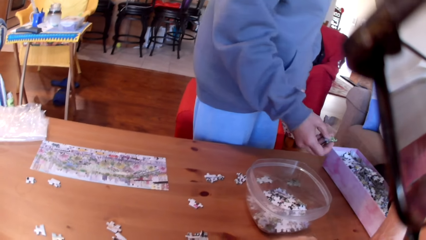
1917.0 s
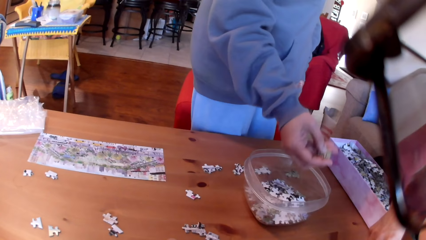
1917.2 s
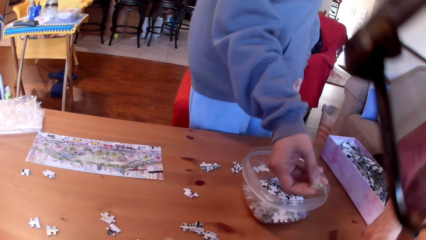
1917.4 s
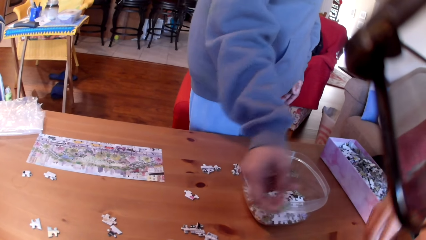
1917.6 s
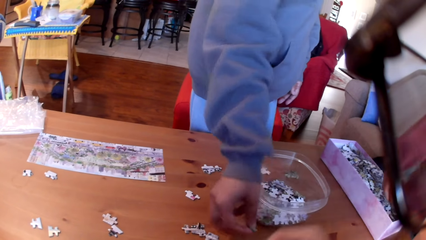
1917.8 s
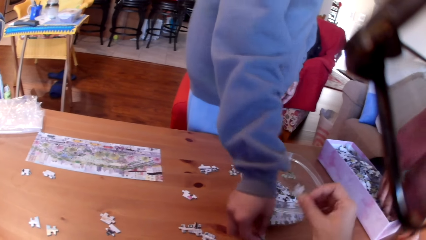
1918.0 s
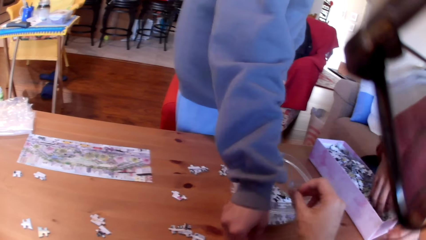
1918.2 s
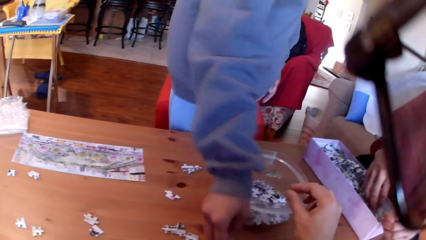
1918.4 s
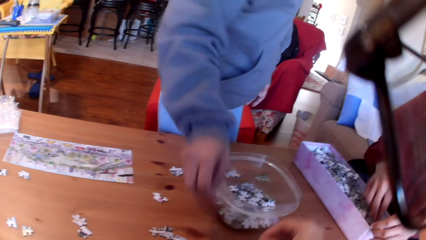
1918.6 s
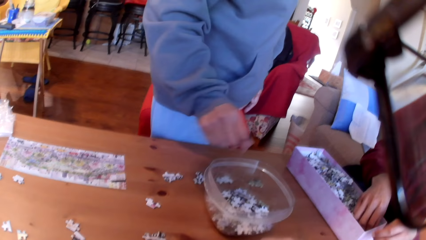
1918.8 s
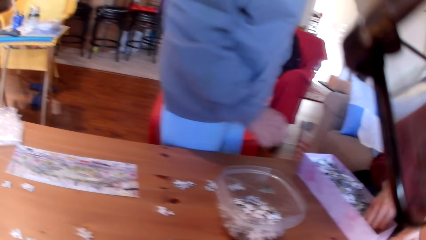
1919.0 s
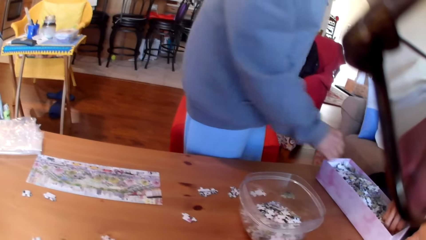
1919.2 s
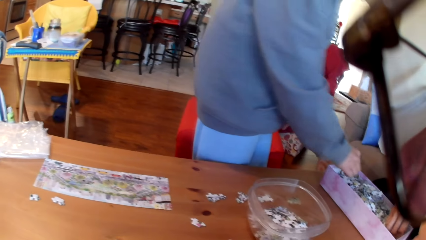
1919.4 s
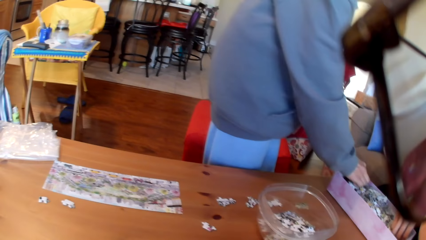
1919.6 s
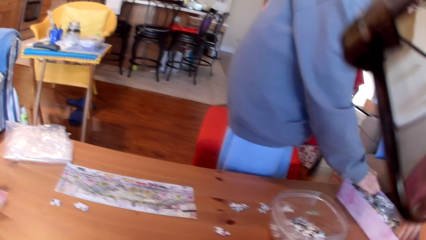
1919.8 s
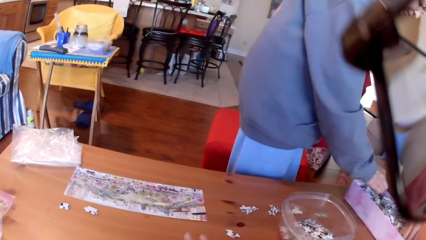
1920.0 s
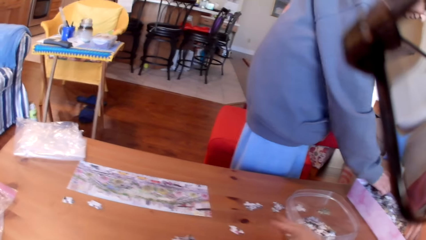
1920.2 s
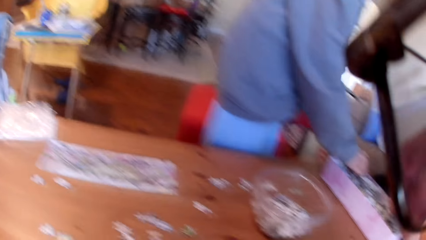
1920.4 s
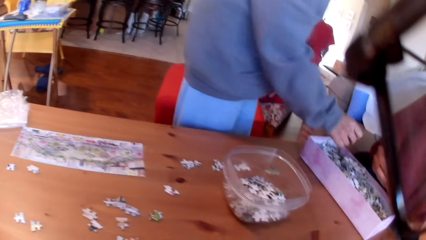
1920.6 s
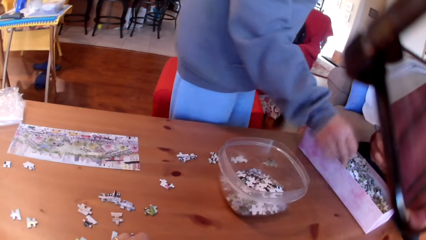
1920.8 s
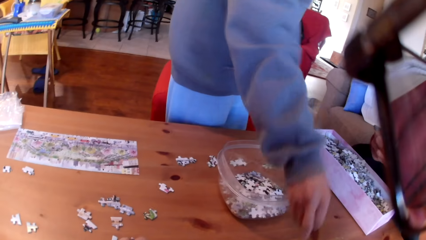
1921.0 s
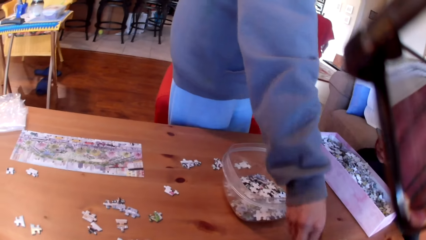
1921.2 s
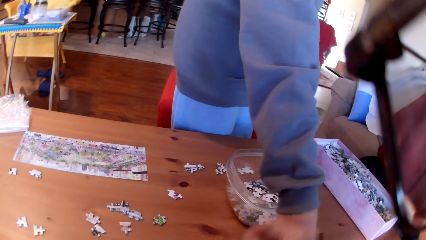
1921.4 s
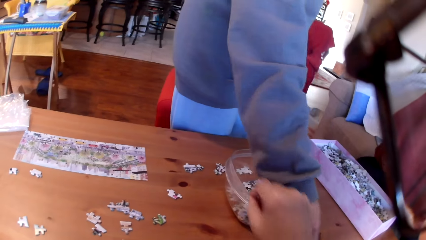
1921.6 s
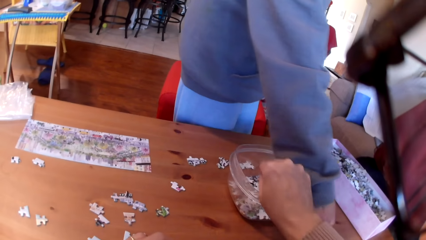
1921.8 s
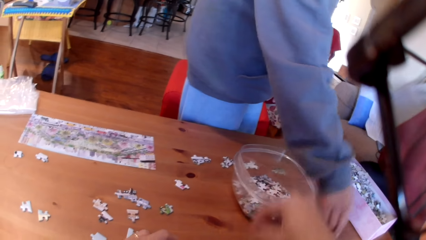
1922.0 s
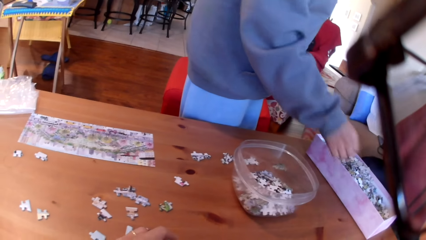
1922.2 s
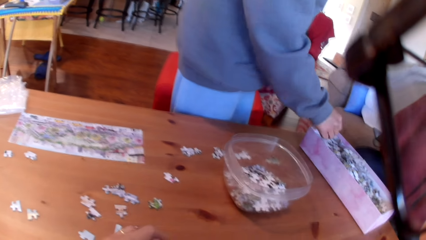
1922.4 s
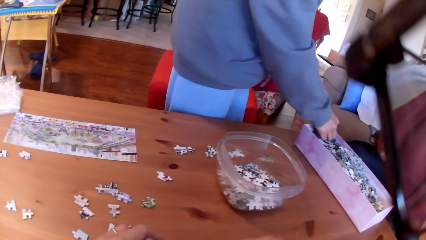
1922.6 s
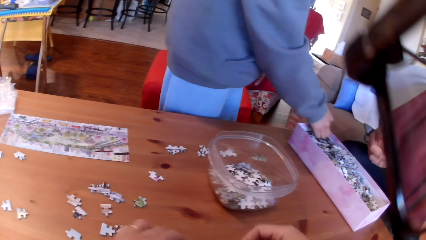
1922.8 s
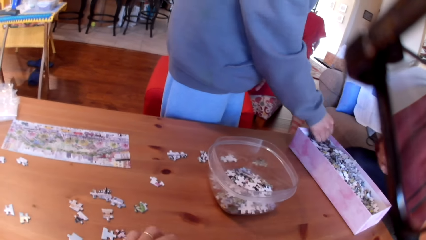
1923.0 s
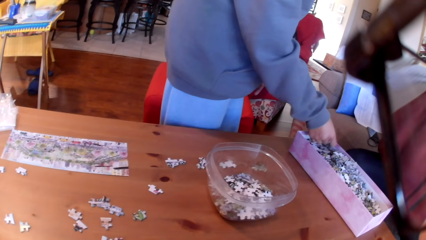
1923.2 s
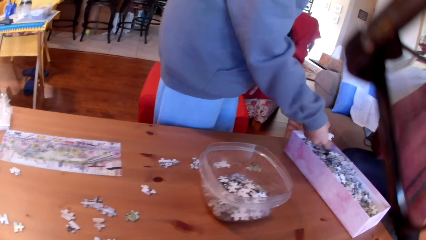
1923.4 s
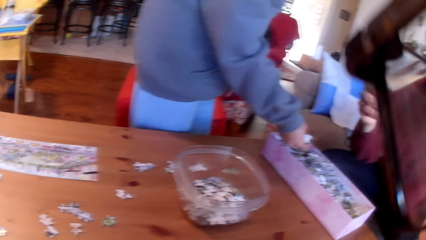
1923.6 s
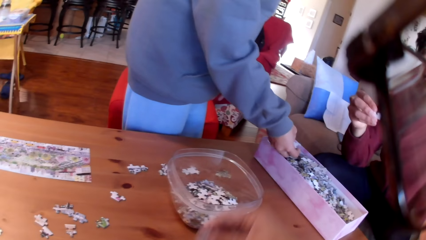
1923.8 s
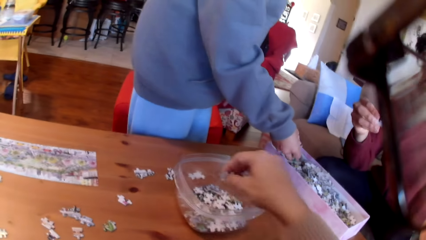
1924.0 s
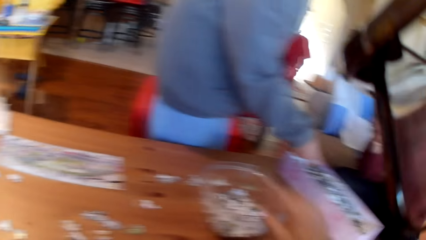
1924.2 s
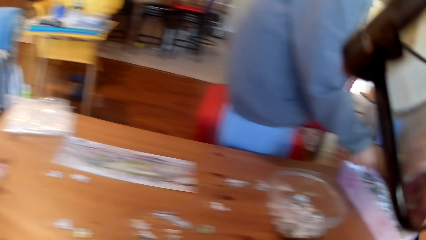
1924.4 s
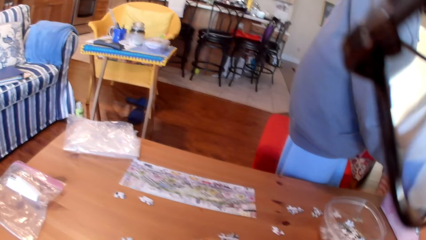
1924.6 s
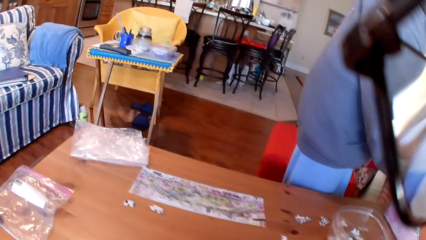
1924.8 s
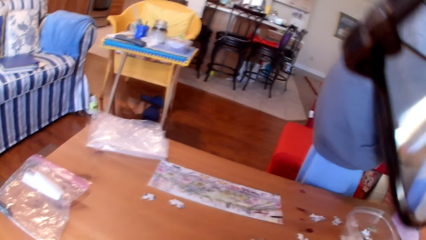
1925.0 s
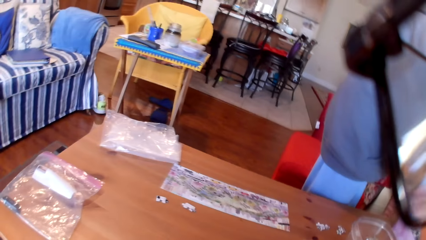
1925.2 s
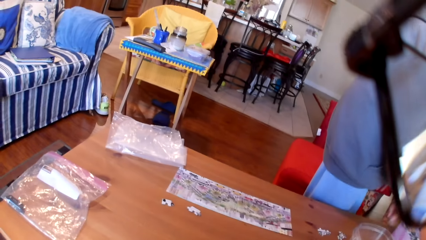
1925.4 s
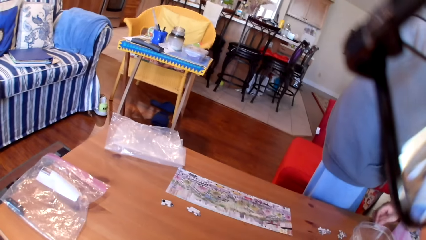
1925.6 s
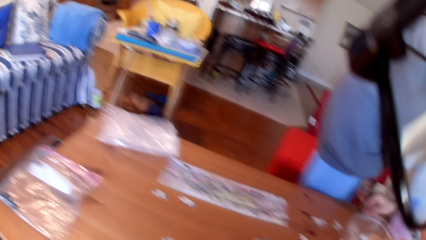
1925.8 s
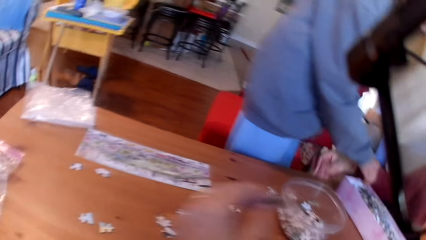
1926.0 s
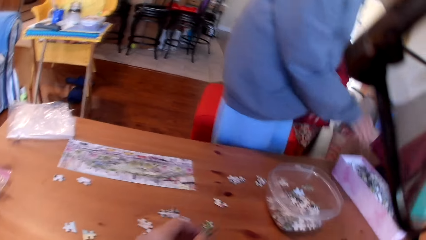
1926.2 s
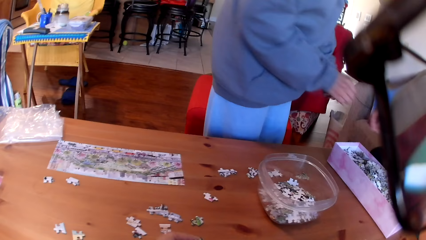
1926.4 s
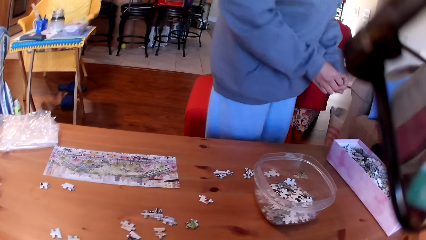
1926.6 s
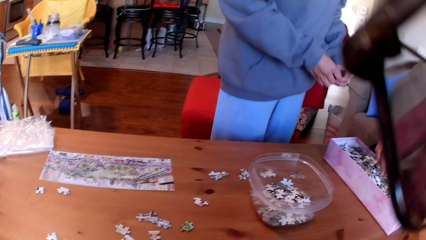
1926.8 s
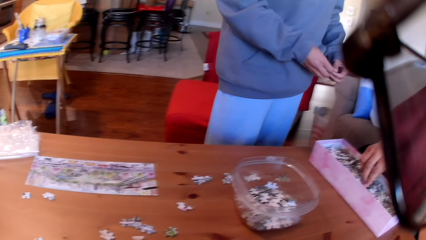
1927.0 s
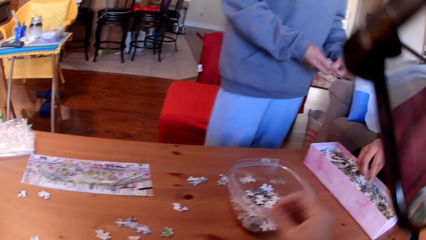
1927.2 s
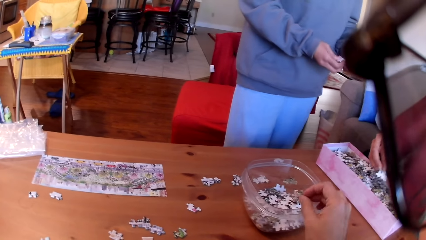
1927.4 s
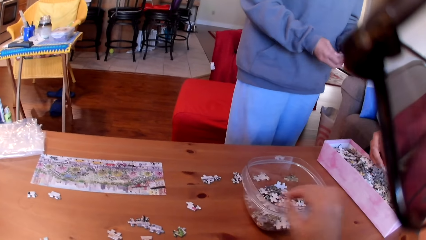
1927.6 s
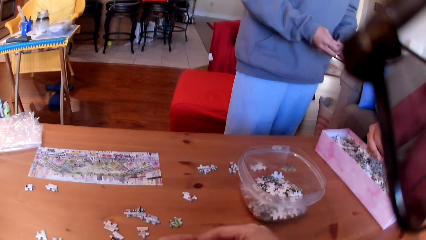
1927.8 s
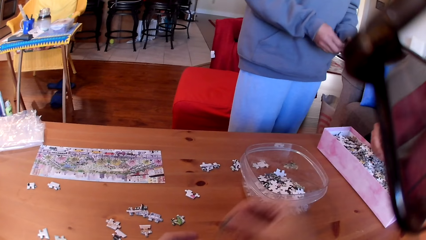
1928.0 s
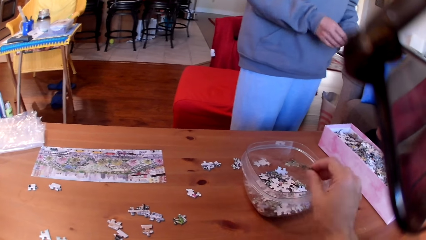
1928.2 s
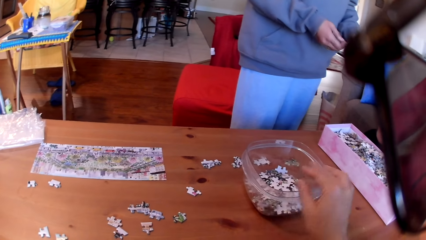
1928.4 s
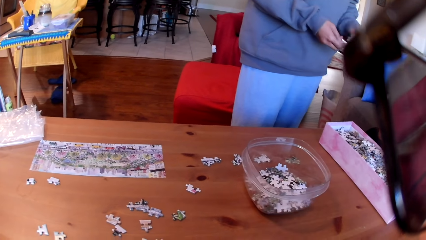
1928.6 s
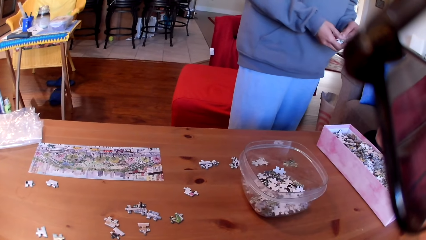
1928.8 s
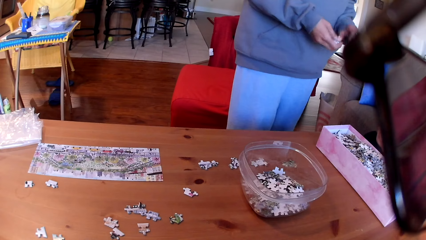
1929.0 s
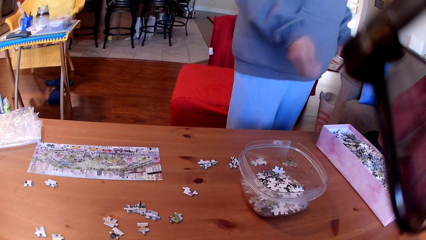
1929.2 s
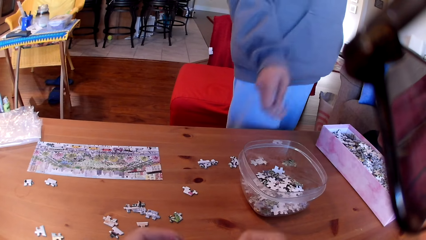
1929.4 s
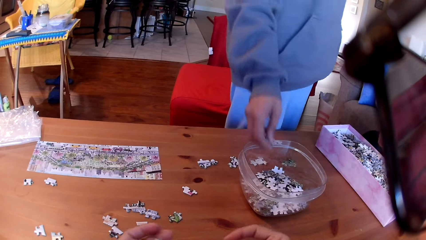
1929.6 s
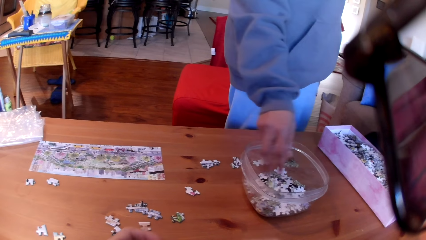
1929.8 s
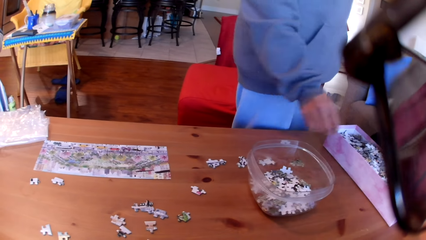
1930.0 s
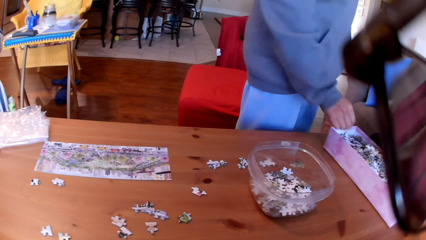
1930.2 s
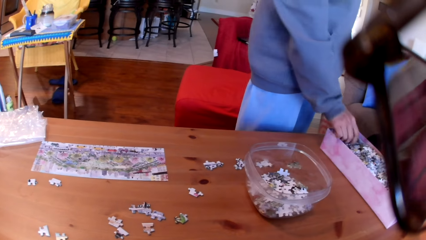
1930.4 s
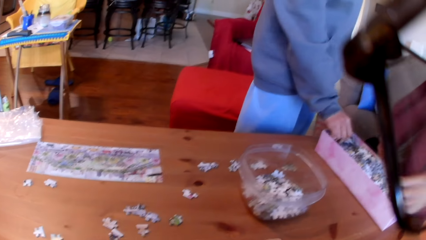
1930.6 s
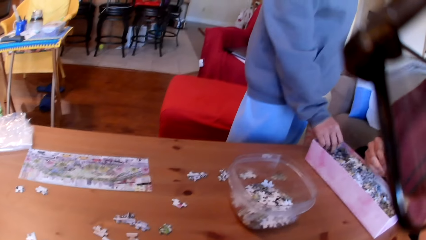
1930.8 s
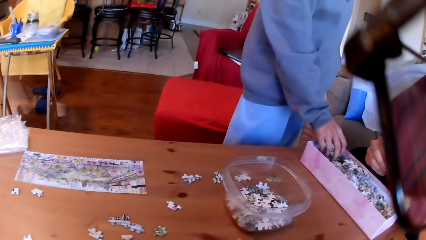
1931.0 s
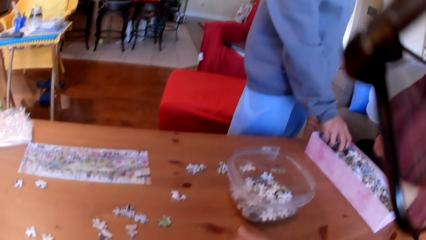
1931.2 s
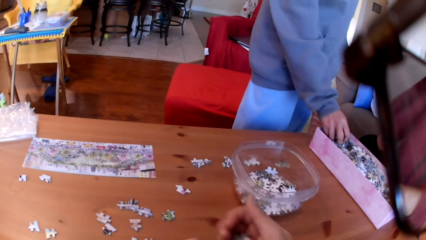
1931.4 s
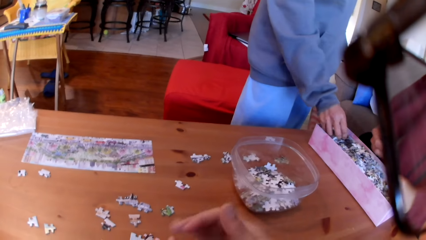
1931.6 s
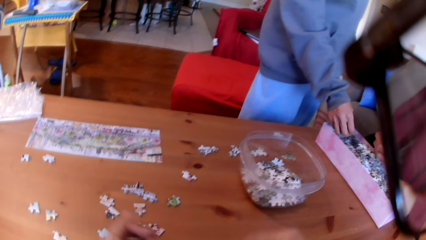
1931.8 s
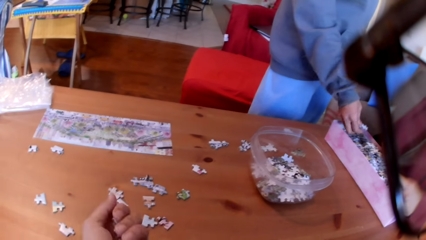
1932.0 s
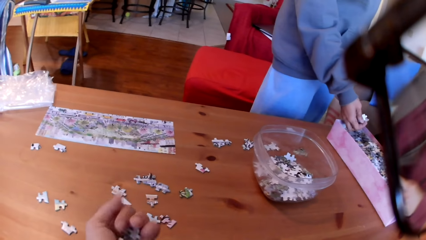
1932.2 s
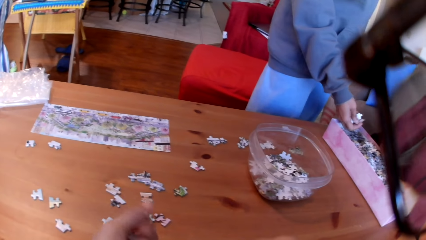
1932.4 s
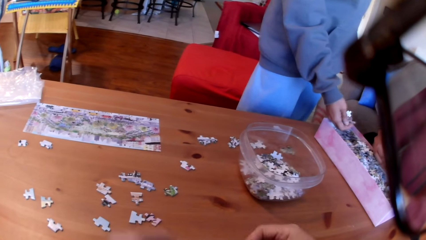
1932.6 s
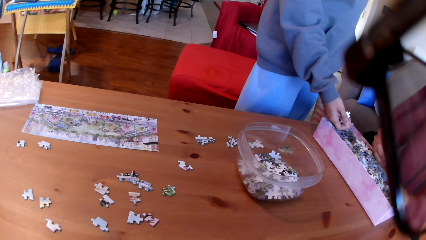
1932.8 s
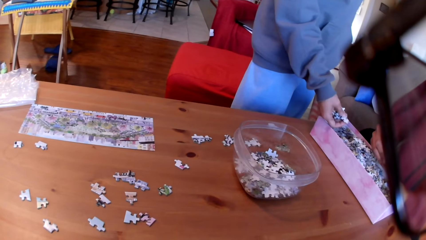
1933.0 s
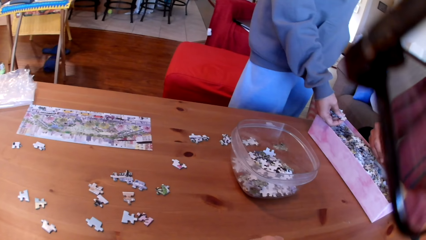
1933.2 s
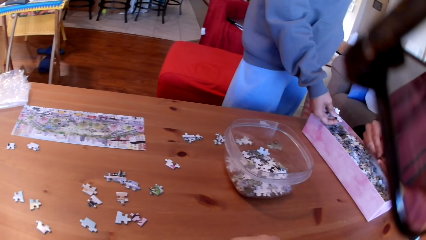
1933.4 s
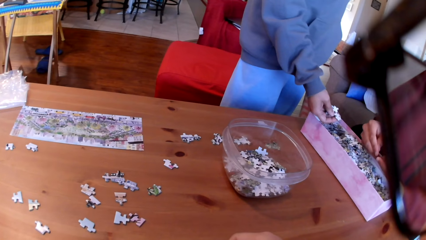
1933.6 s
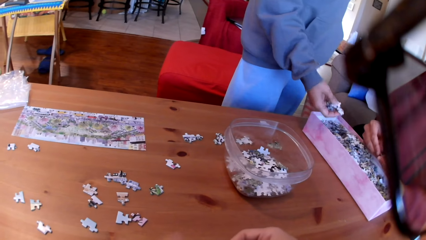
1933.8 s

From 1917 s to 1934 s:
A woman looks at the puzzles. A man puts a puzzle on the table. The woman puts a jigsaw puzzle on the table. The camera wearer puts a jigsaw puzzle in the bowl and takes puzzles. The woman picks up the jigsaw puzzle from the box and puts the jigsaw puzzle on the table. The camera wearer puts a puzzle in the bowl and takes puzzles. The woman takes the puzzles. The camera wearer puts a puzzle in the bowl and looks around the table. The man puts the jigsaw puzzle on the table. The camera wearer takes a puzzle. The woman picks up the jigsaw puzzle and separates the puzzles. The camera wearer puts a jigsaw puzzle in the bowl, takes a puzzle, and puts a puzzle in the bowl. The woman puts a jigsaw puzzle in the bowl. The camera wearer collects the jigsaw puzzle on the table.
